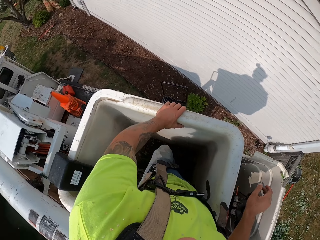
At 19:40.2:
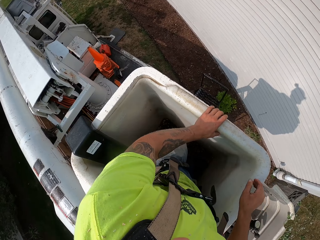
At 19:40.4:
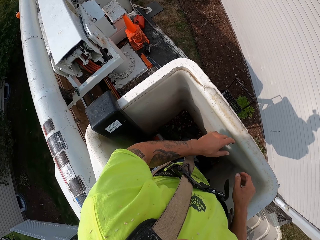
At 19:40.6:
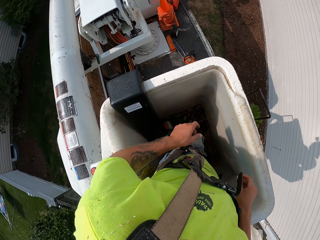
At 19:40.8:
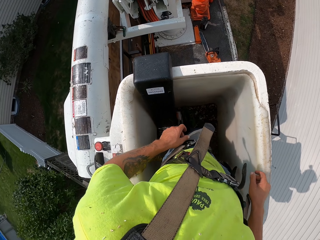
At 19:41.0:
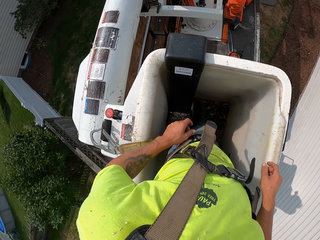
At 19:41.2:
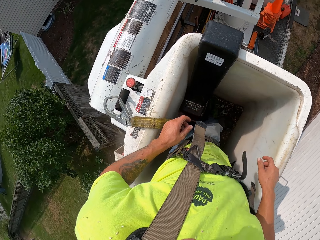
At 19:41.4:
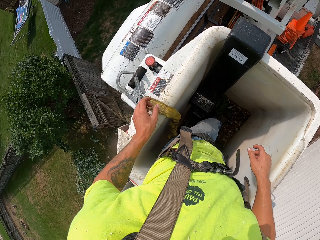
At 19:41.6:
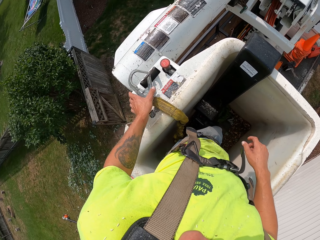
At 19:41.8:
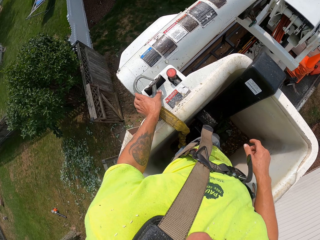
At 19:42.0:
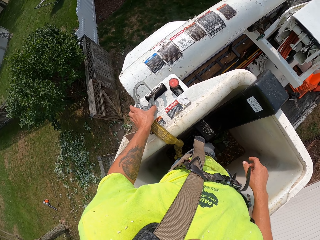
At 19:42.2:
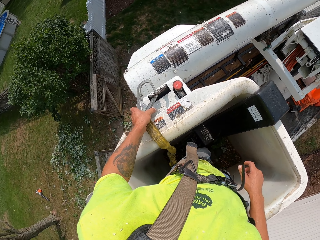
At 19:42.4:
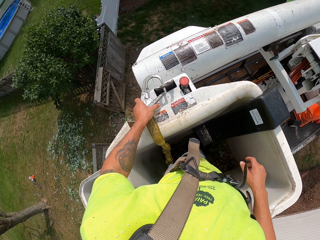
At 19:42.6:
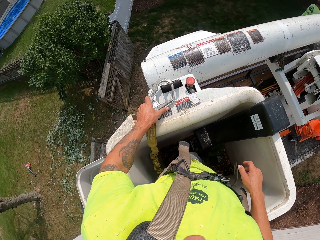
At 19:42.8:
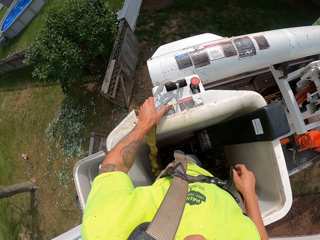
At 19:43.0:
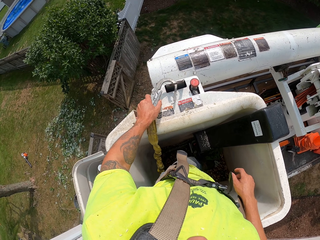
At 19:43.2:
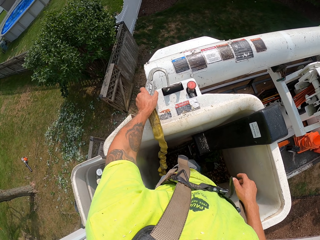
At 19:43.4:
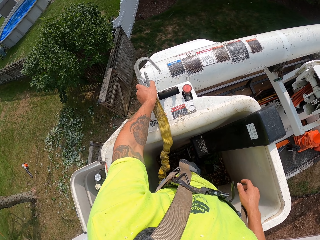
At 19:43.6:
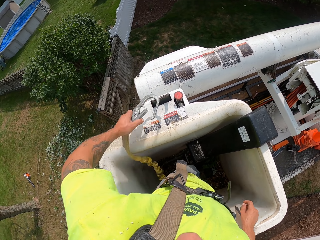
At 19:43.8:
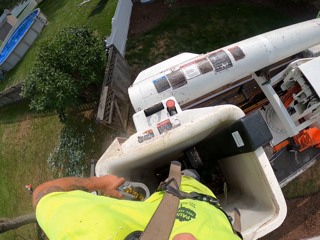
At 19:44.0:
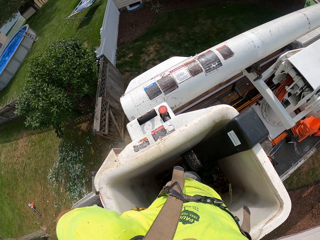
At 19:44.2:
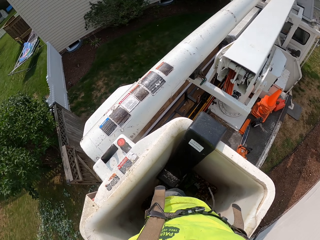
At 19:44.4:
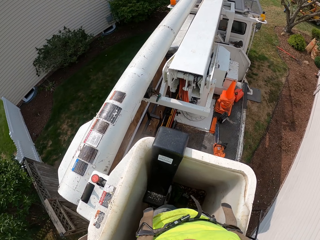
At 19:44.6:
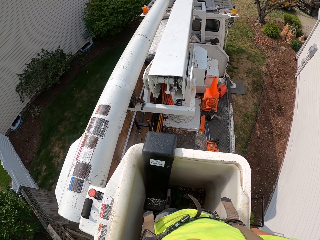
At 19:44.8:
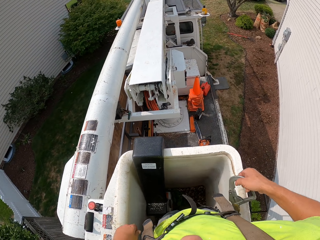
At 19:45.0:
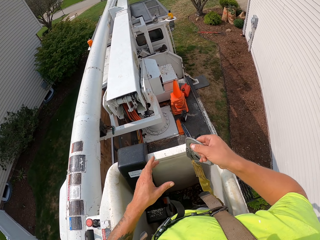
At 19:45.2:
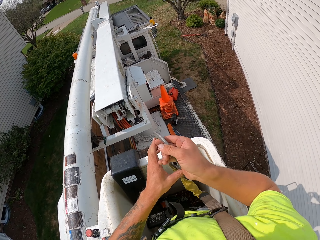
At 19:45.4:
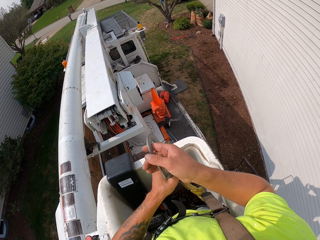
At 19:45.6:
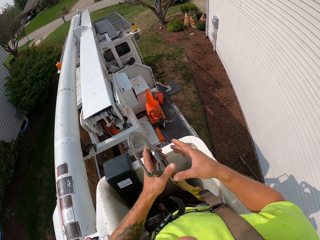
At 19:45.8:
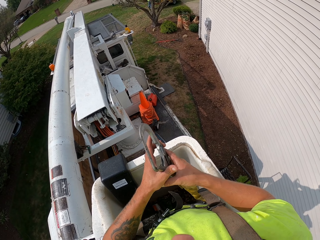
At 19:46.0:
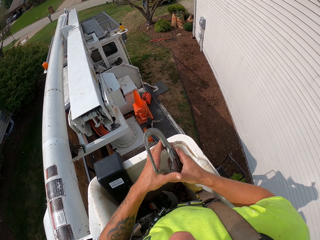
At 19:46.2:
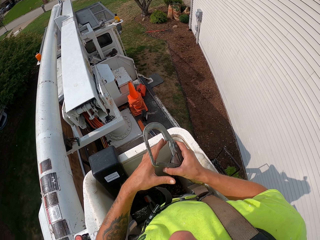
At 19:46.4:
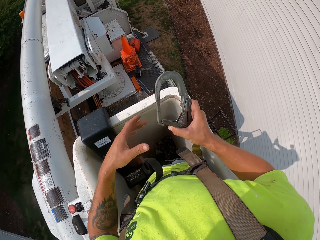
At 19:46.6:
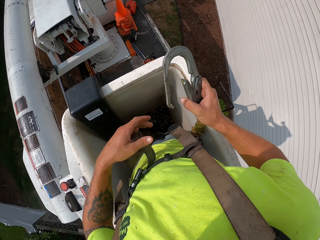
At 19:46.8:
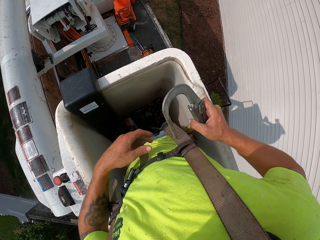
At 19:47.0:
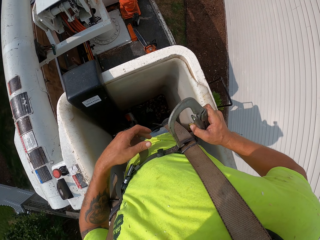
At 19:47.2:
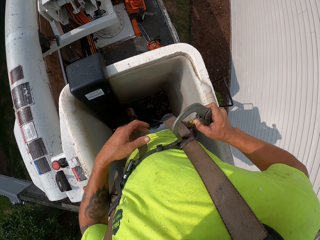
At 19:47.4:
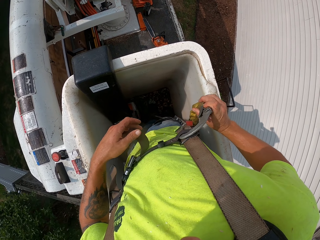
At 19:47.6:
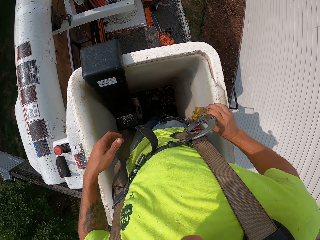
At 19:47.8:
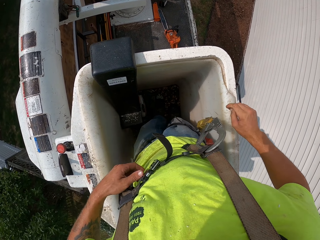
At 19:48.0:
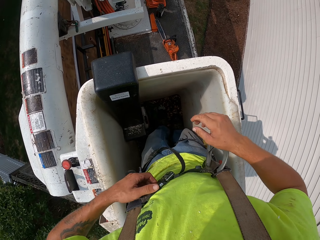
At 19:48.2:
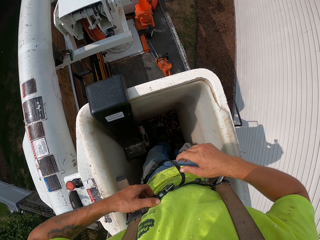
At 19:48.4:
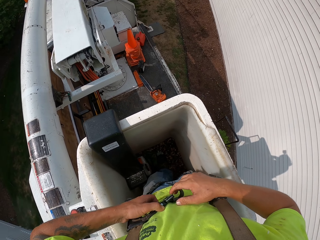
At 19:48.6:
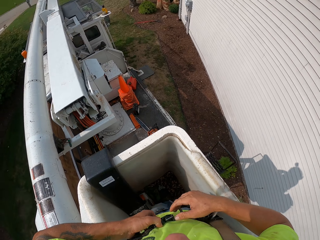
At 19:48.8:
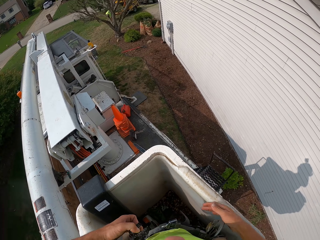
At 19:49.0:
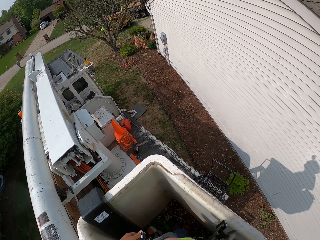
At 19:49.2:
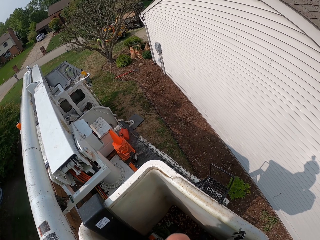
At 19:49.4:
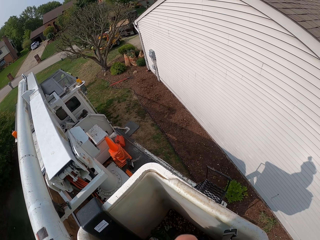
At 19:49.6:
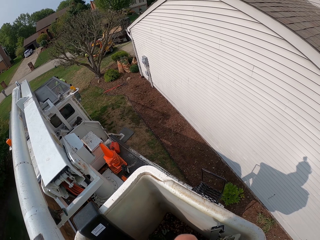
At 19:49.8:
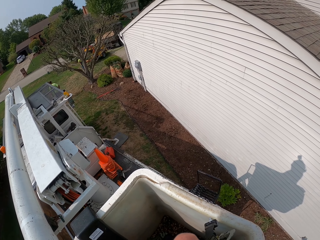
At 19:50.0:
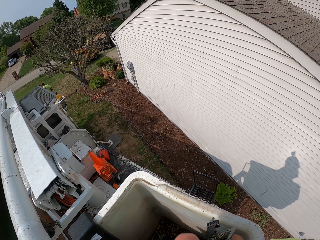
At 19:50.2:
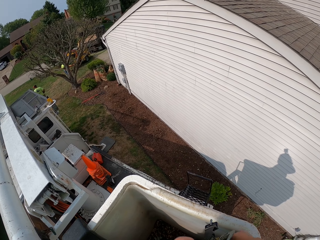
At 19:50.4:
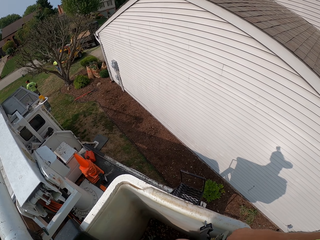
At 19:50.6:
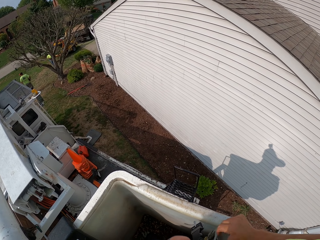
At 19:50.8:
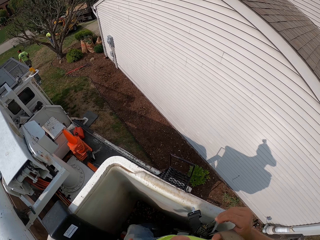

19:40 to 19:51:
The camera wearer presses on the button. He removes his right hand from the control button. He turns on the crane. He removes the buckle strap or hook from the man lift crane with his left hand. He unlocks the hook. He passes the buckle strap from his left hand to his right hand. He passes the buckle strap from his right hand to his left hand. He passes the buckle strap from his left hand to his right hand again. He holds the hook with both hands. He removes his left hand from the hook. He fixes the buckle strap on a strap on his body with his right hand. He holds the strap's buckle with his left hand. He unbuckles the strap on his body with his hands. He holds the strap with his right hand.

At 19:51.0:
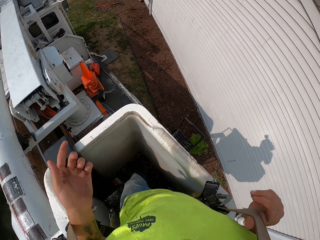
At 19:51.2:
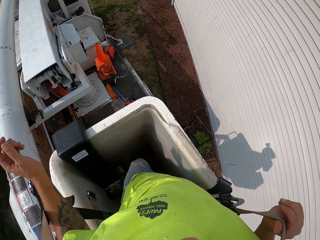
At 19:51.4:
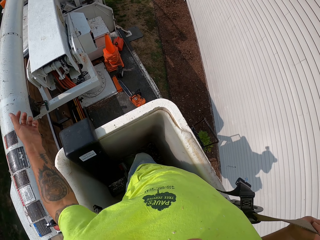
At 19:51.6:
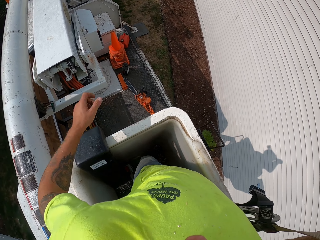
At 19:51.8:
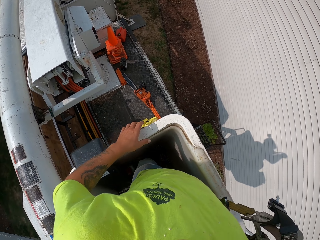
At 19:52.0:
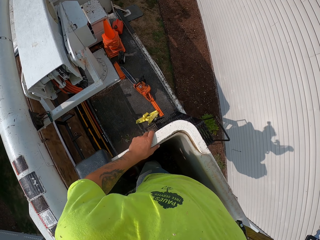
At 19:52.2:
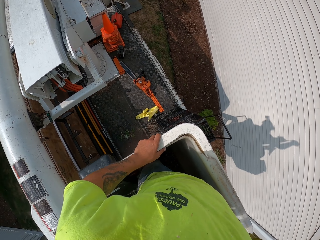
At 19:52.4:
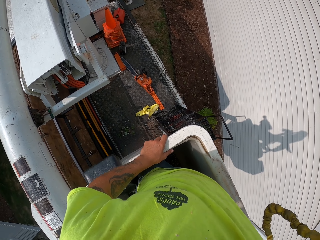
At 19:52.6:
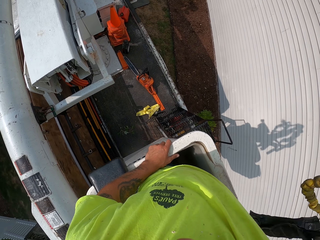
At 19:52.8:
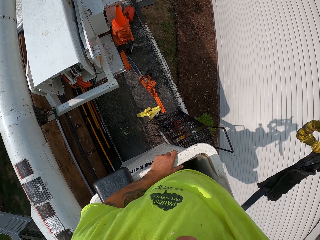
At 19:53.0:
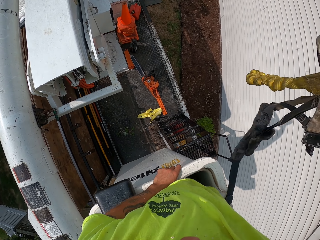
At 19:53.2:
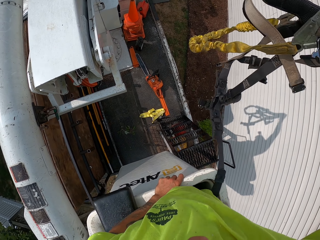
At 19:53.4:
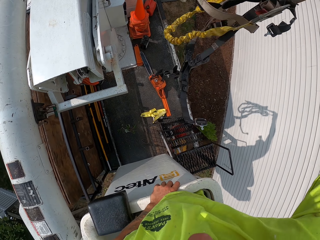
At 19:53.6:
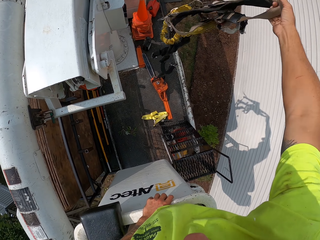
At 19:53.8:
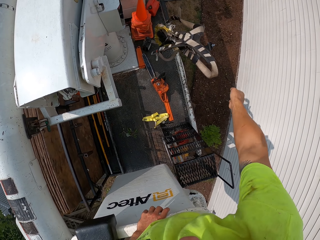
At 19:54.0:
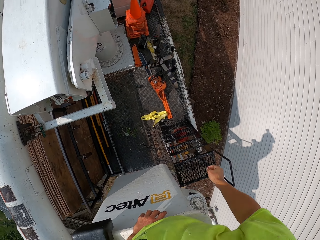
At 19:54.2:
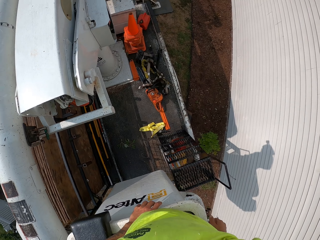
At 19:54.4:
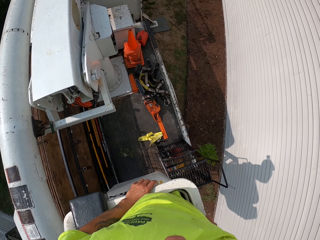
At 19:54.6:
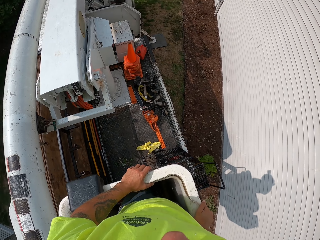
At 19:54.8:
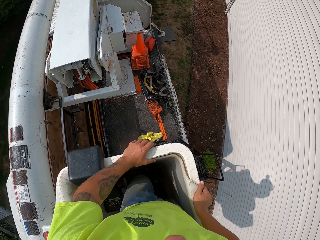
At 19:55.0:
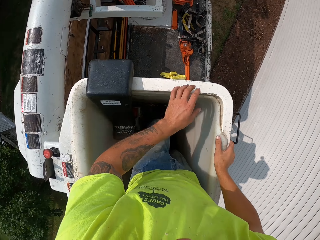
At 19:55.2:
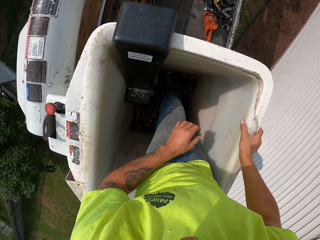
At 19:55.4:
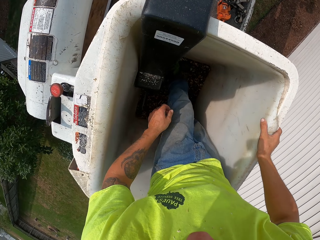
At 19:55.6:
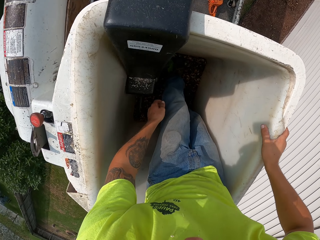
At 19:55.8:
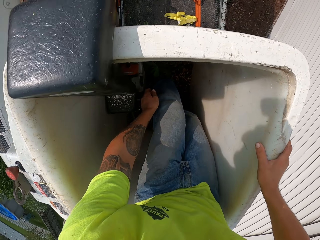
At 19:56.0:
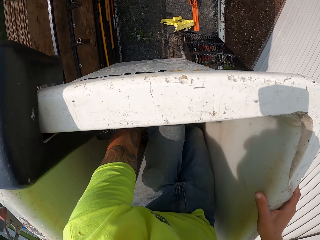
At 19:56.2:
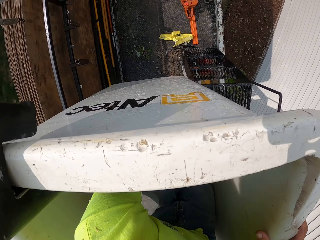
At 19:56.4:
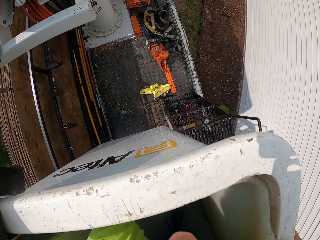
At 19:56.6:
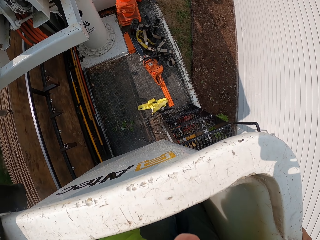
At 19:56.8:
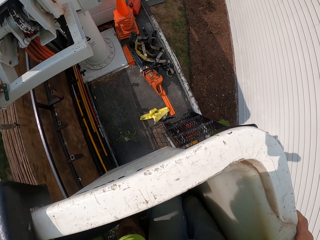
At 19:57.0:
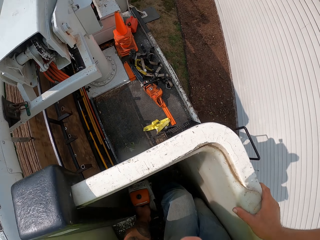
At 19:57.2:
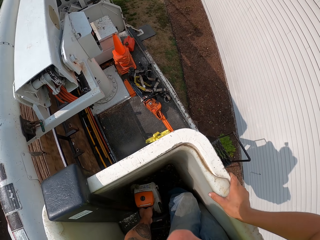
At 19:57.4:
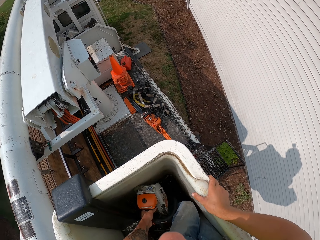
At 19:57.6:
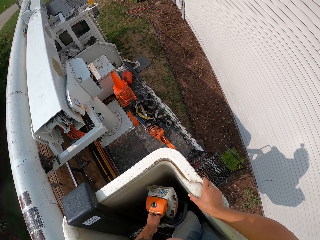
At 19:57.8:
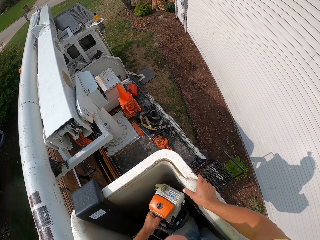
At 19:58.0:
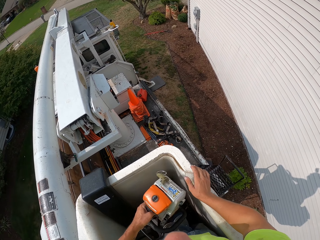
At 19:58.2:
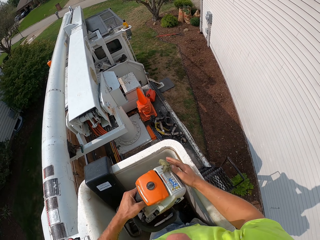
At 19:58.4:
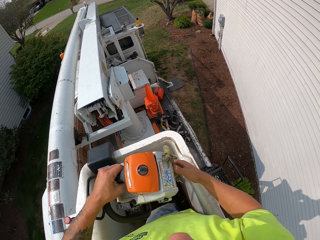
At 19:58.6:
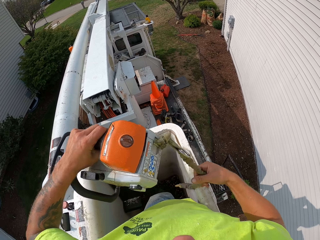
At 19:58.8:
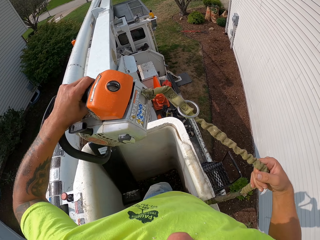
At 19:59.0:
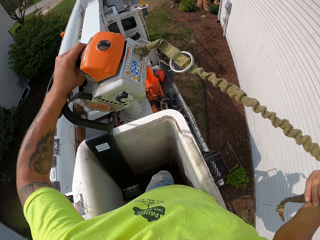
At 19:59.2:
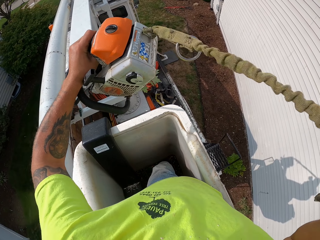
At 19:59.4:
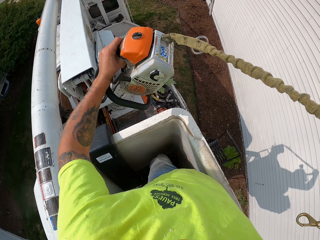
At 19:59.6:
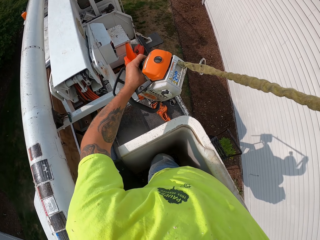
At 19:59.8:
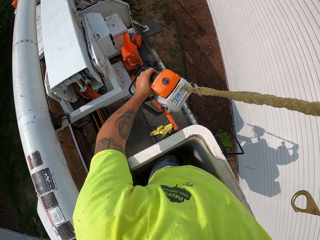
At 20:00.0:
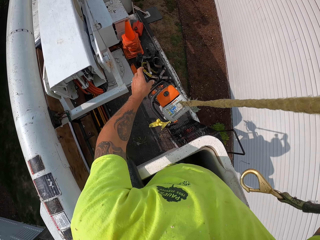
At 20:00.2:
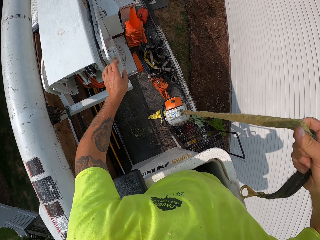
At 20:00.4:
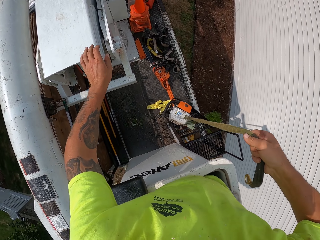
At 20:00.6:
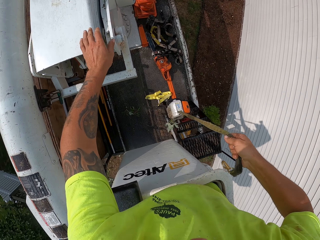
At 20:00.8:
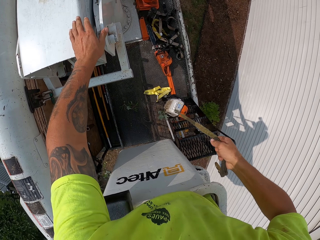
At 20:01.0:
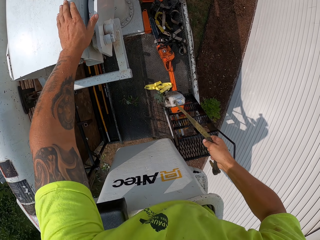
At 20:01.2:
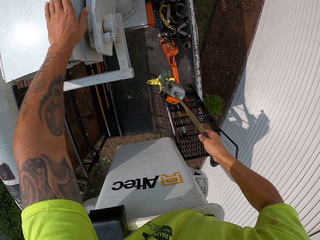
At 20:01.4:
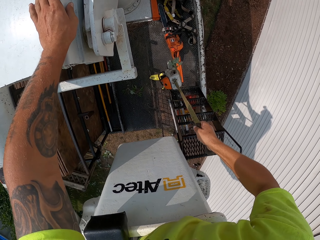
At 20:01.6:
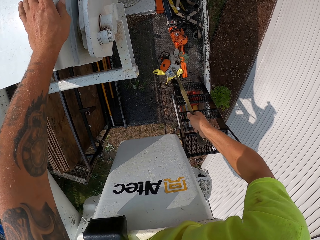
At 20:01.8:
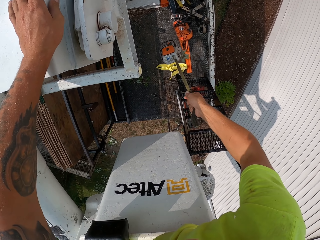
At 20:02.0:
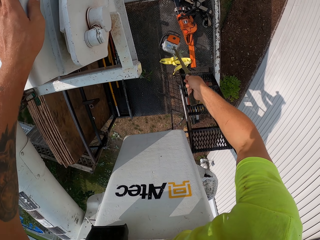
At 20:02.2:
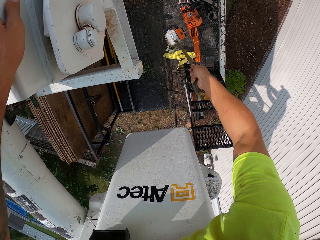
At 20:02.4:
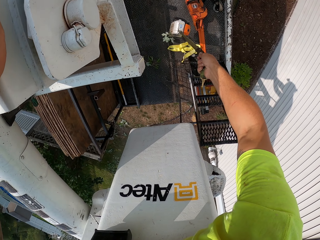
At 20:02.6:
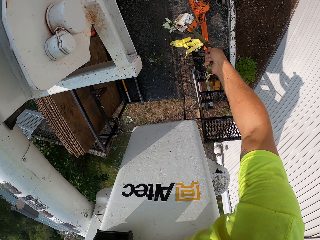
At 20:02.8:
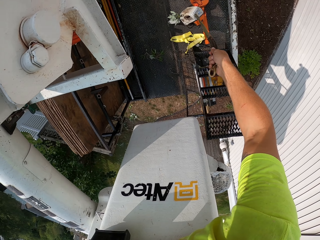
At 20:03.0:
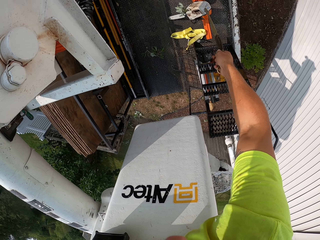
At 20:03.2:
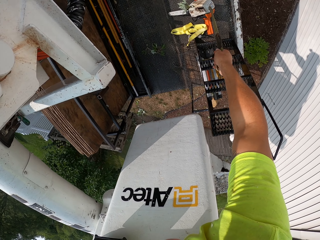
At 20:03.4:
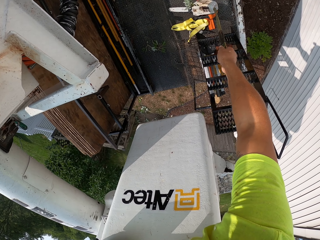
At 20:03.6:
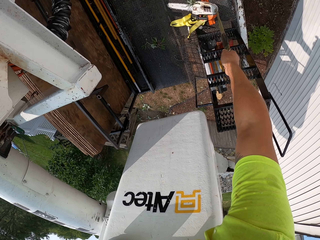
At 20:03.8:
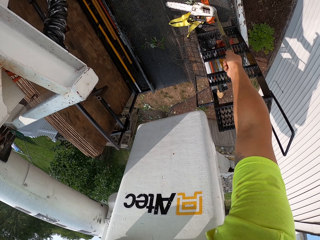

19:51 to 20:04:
The camera wearer removes the strap from his left hand. He holds the man lift crane with his left hand. He drops the strap on a truck with his right hand. He holds the edge of the man lift crane with his right hand. He removes his left hand. He picks up a chainsaw from the man lift crane with his left hand. He holds the chainsaw with both hands. He lowers the chainsaw with both hands. He passes it to the right hand. He places his left hand on the truck boom tip. He drops the chainsaw on the truck with his right hand.
